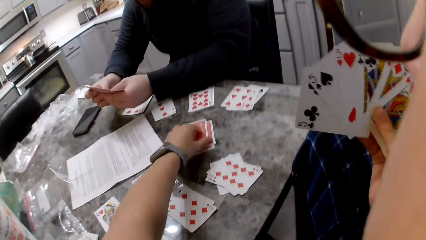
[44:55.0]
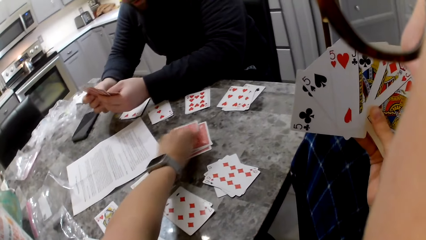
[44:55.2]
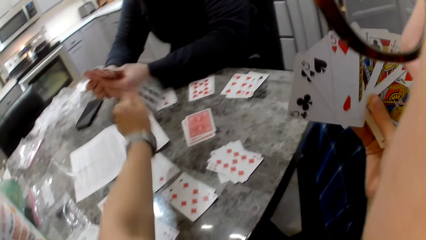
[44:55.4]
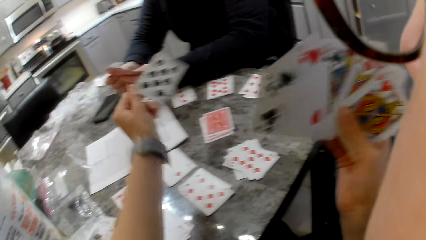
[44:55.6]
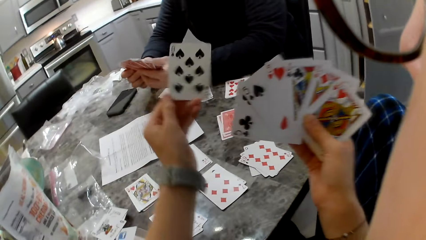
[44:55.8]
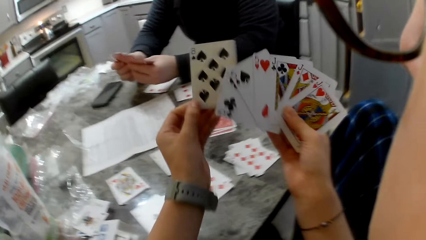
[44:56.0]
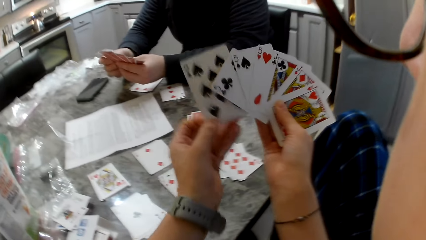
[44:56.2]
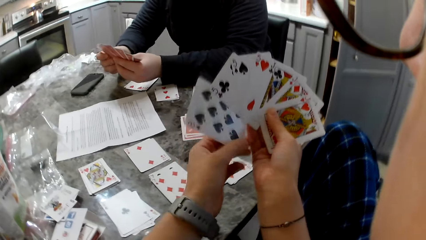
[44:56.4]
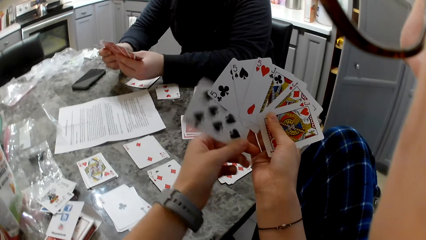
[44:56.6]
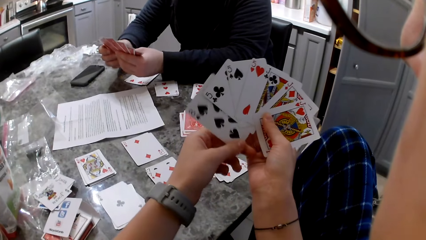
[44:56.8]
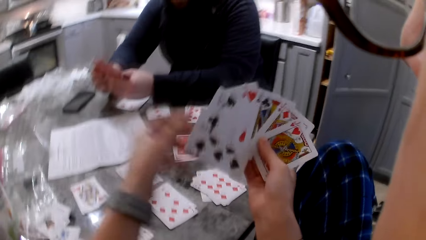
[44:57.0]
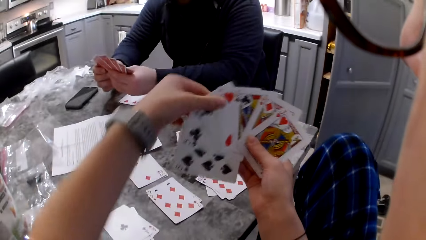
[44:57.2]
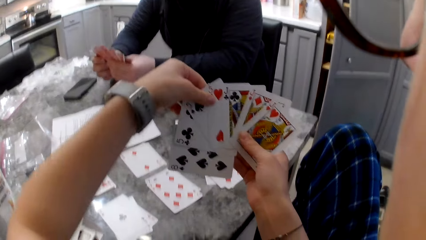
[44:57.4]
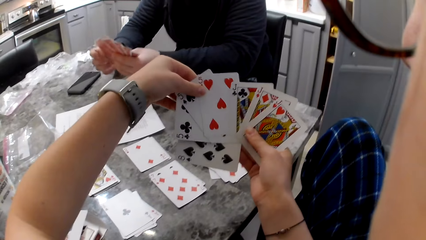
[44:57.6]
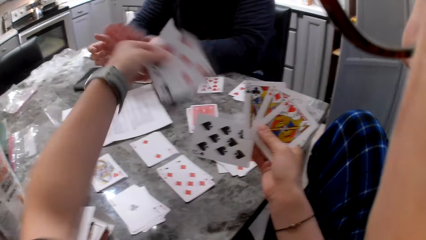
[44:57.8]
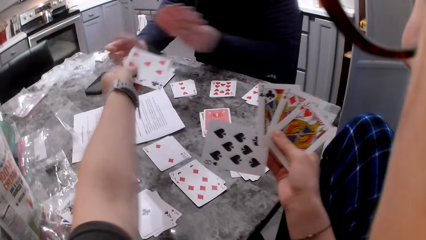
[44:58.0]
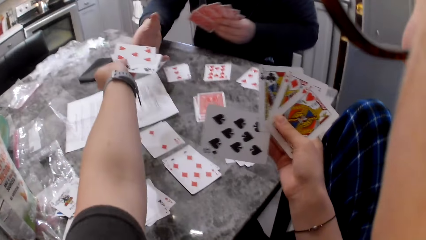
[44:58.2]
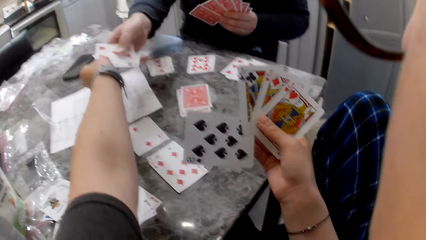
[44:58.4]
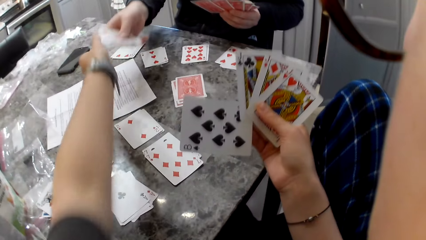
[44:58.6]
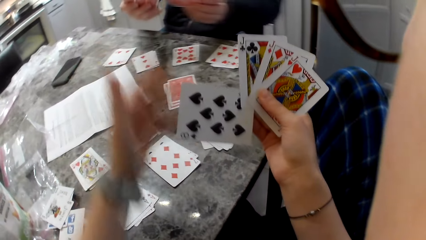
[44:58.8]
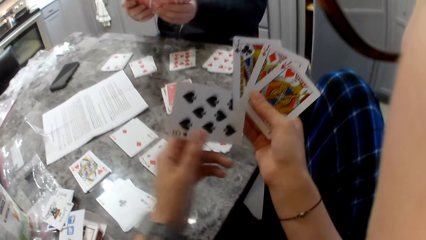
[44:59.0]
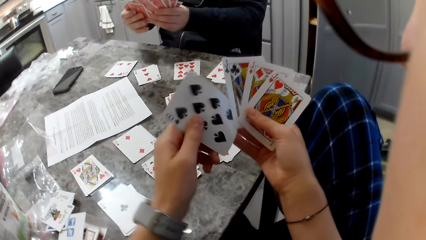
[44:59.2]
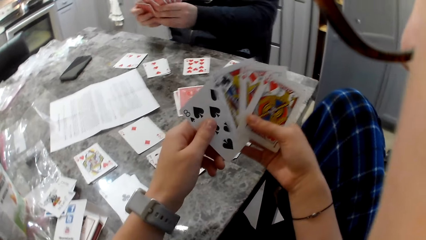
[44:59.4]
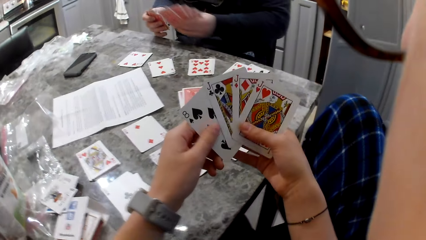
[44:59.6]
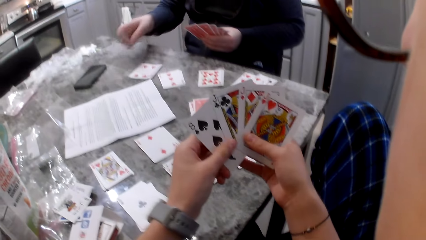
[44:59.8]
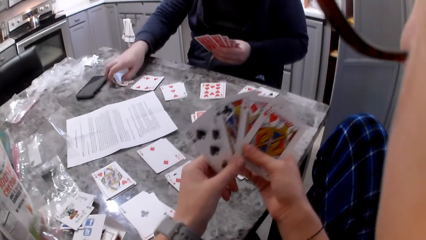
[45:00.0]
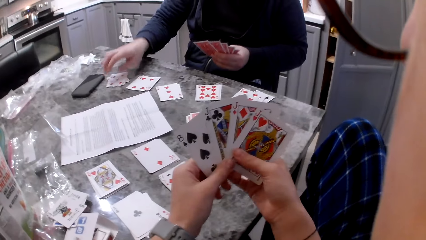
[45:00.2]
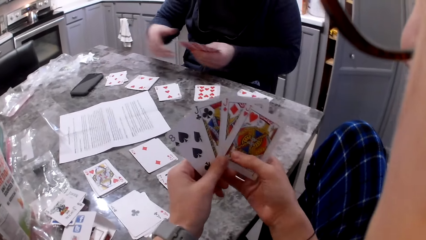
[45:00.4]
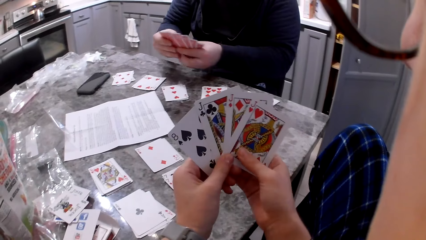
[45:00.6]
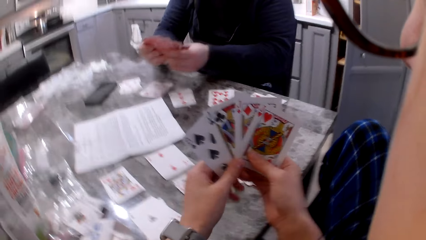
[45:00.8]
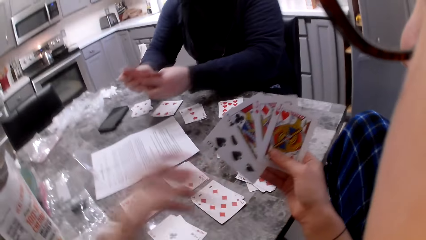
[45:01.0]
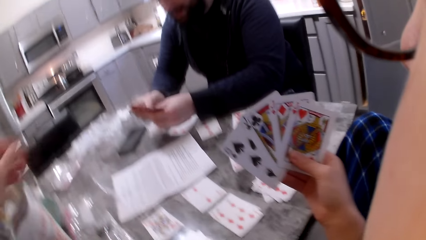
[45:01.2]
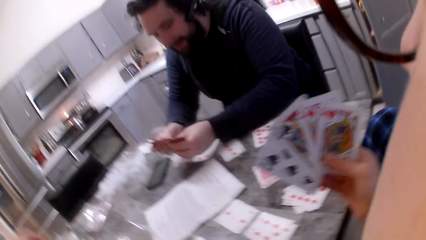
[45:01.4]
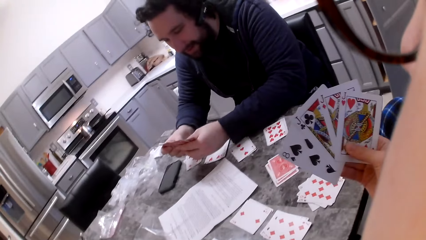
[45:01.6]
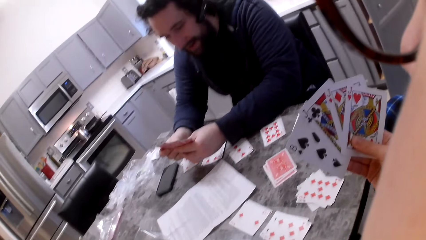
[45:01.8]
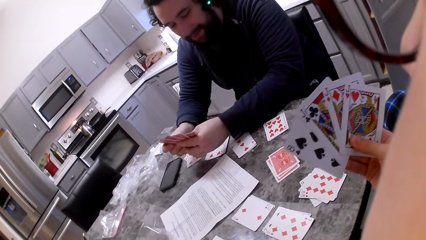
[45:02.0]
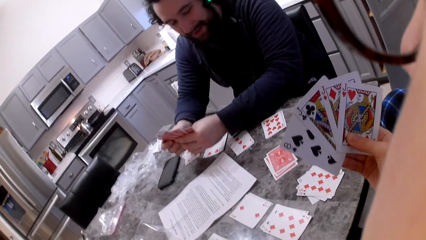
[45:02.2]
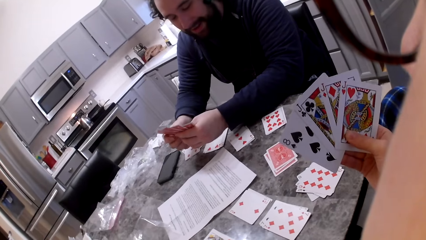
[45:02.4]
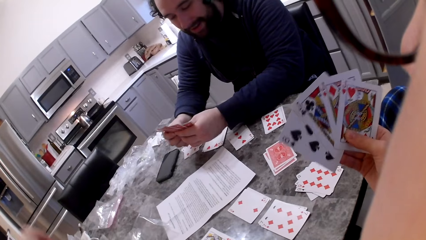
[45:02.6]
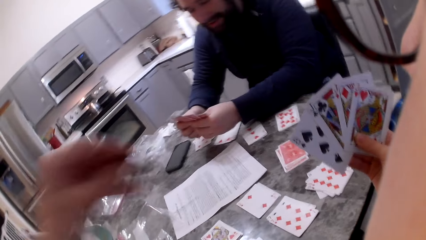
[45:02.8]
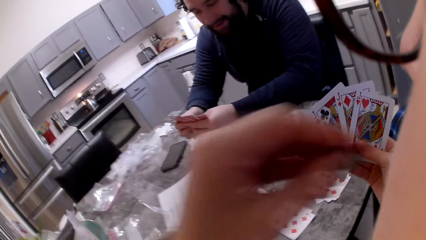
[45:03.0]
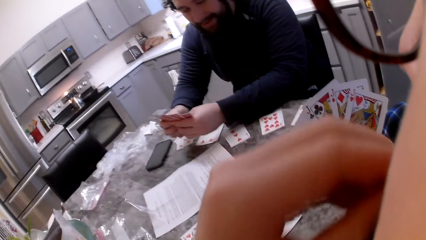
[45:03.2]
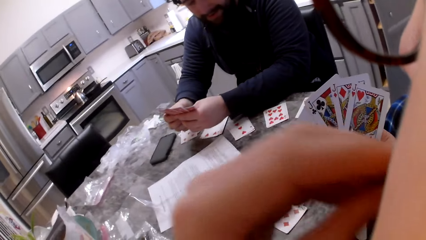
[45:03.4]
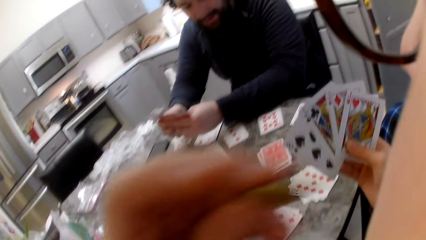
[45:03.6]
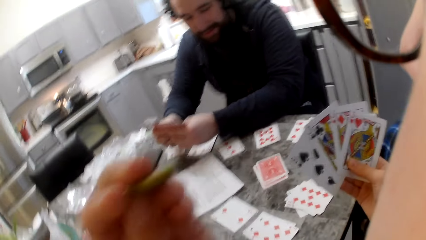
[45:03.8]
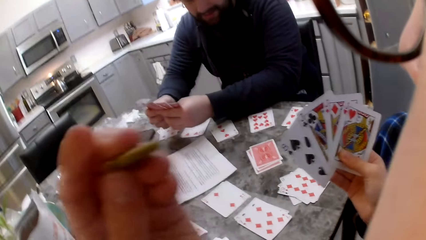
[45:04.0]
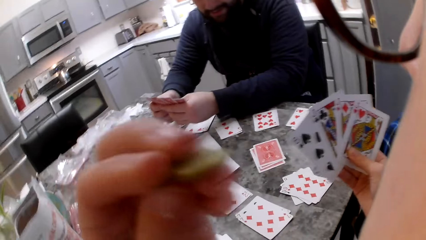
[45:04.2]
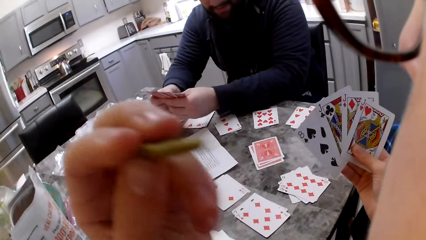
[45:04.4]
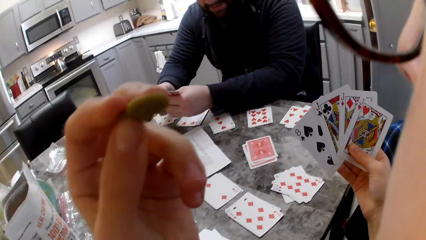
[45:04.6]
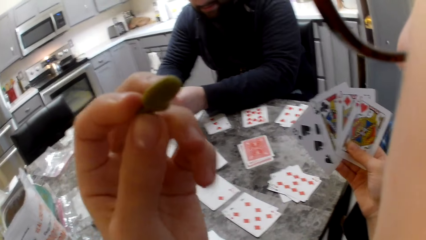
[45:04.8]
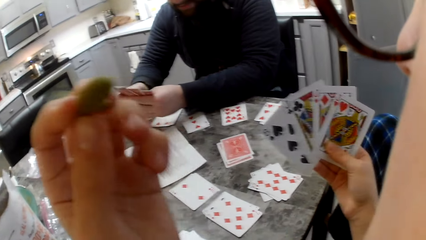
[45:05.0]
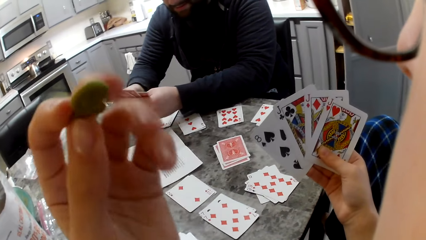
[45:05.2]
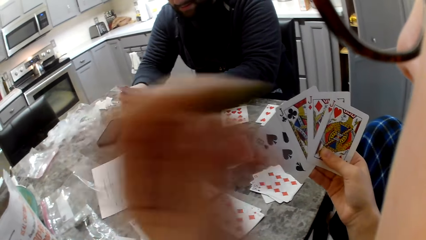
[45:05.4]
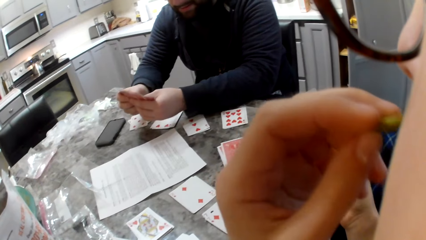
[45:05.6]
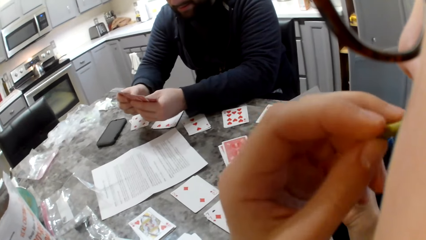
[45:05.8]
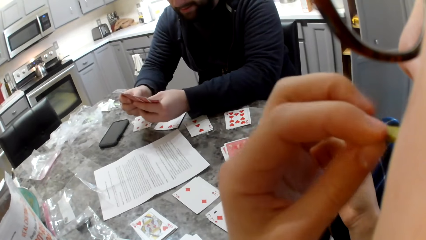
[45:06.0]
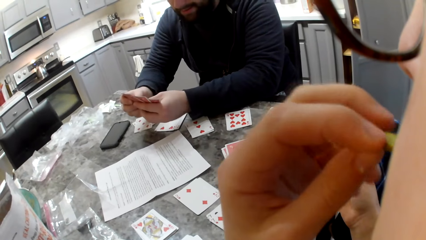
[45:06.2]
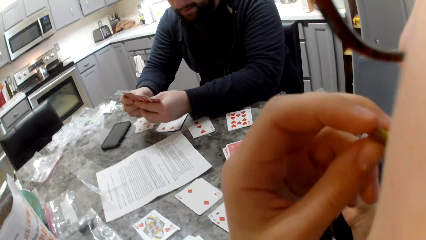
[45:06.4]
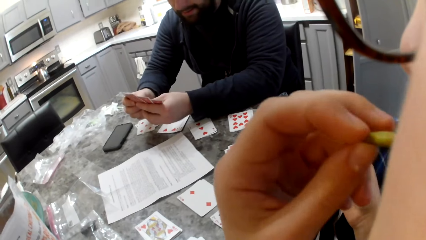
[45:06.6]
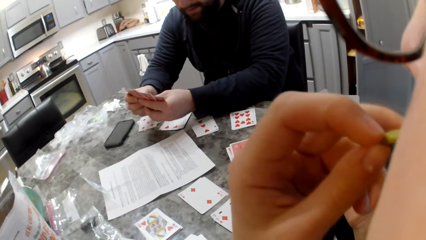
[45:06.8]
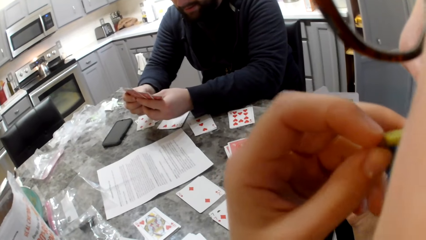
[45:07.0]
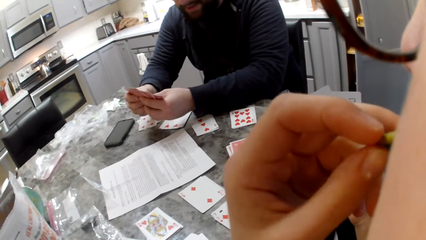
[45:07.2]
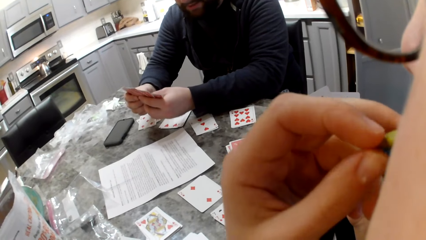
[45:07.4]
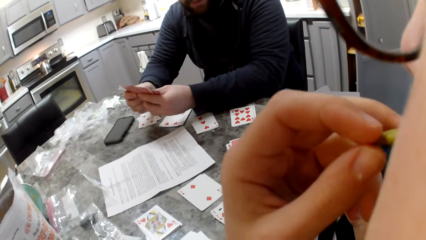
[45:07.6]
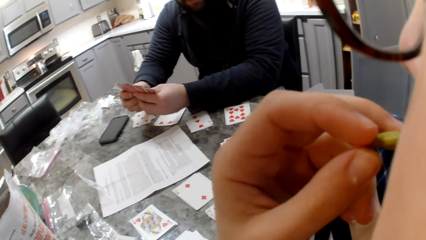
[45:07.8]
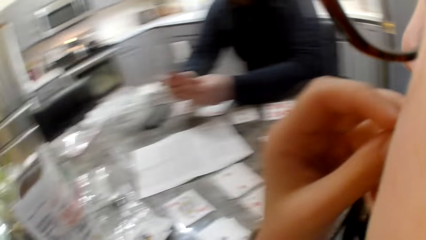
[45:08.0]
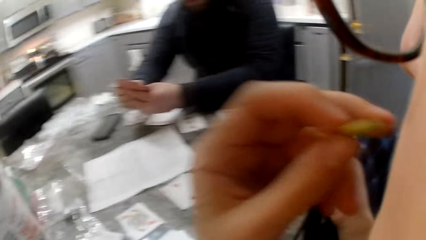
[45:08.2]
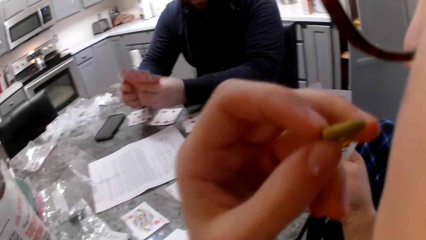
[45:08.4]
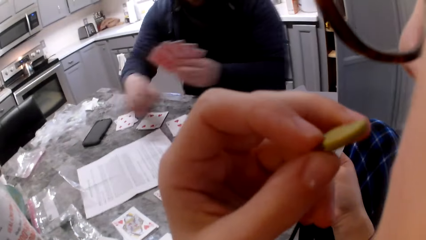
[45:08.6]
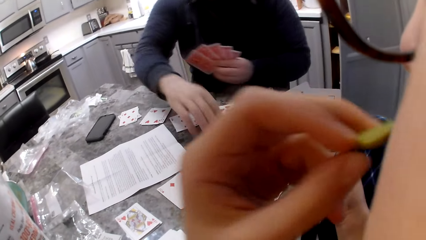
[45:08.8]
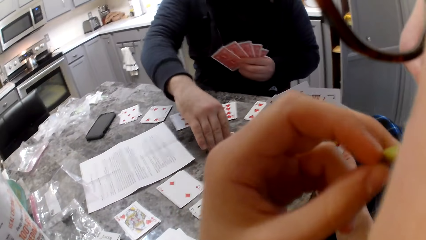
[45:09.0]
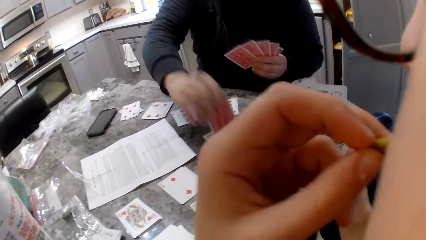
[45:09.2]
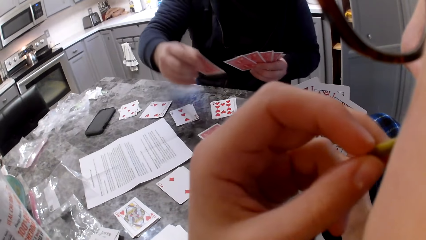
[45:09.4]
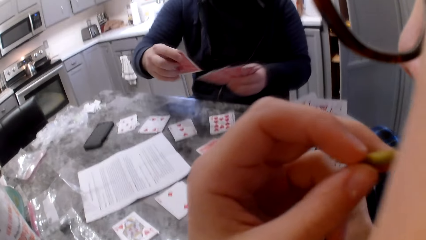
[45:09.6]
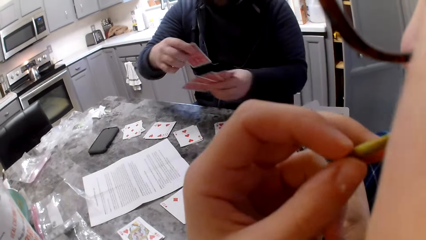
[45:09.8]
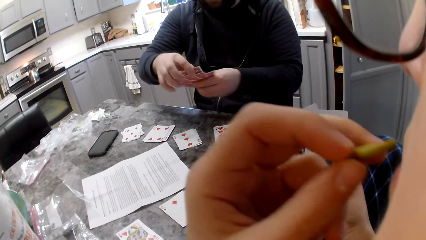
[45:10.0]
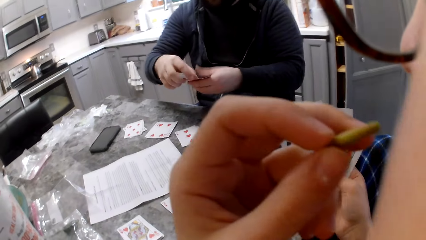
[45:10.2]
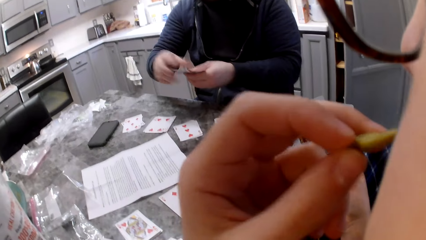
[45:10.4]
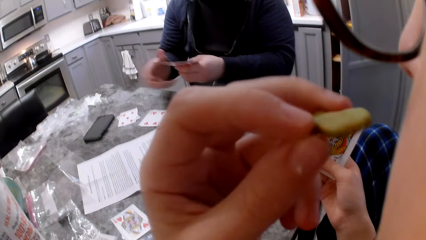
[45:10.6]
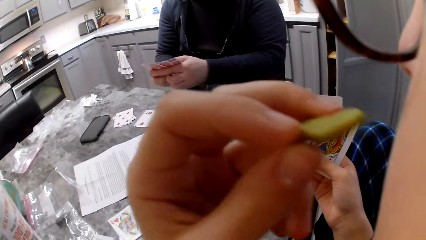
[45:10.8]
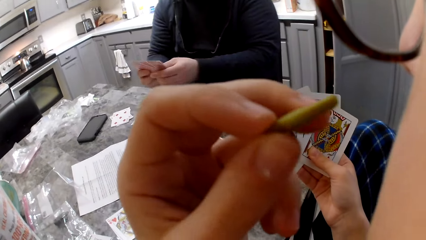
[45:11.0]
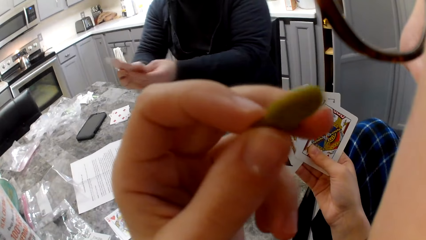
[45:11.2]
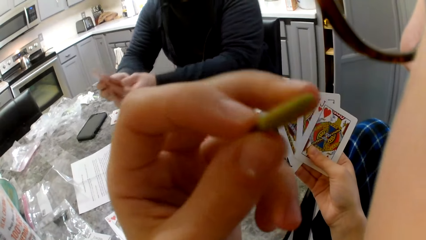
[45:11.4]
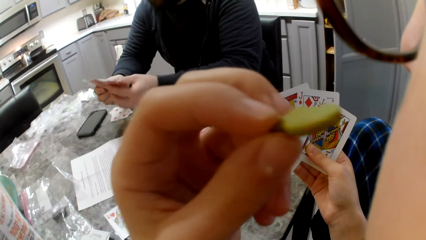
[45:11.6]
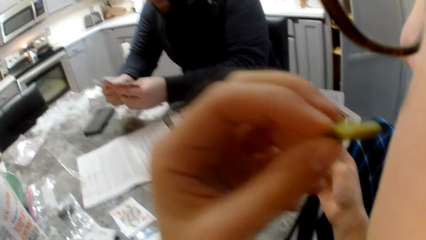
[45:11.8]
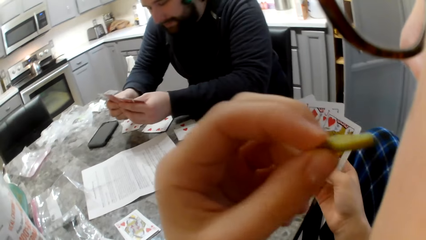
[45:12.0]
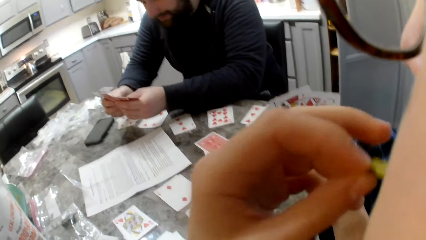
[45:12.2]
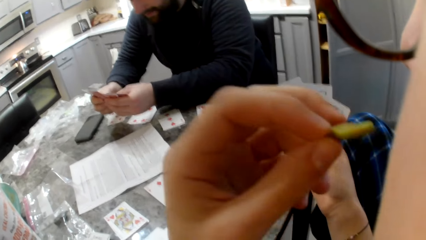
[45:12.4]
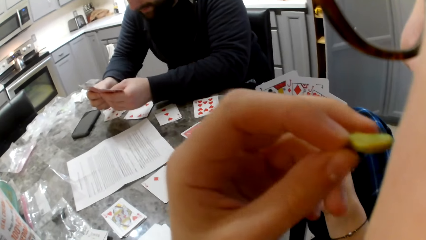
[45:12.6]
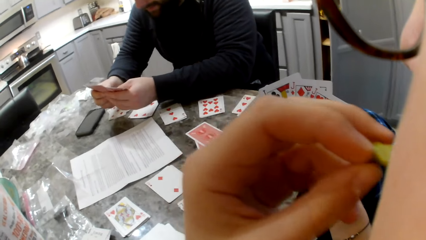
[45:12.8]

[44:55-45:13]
The camera wearer shifts the hand cards. They pick a card on the counter with their left hand. They add the cards to their cards. A man shuffles cards in his hands. The camera wearer picks some cards with their left hand. They pass a card to the man with their left hand. The man picks the cards. The camera wearer shuffles their cards in their hands. The man picks some cards with his right hand, drops some cards on the counter and shuffles his cards. The camera wearer picks a snack, a cracker, from a snack bag on the table with their left hand. The man shuffles cards in his hands. The camera wearer puts the snack in their mouth. They put the snack in their mouth again. The man shuffles cards in his hands. The man picks a card on the counter with his right hand. The camera wearer eats the cracker. The man adds the card to his cards. The man shuffles his cards in his hands.
